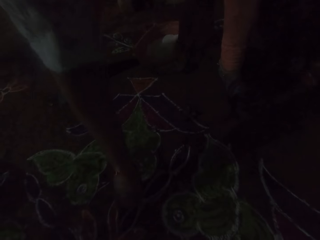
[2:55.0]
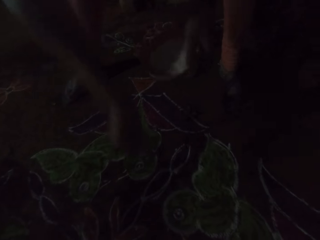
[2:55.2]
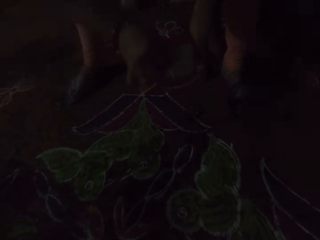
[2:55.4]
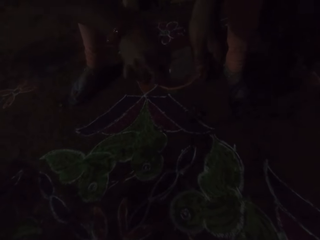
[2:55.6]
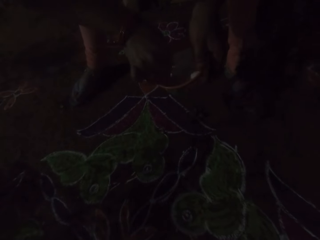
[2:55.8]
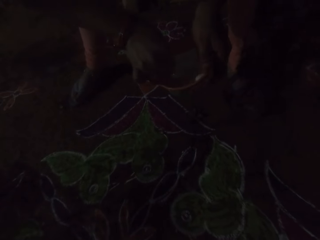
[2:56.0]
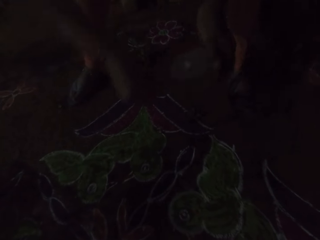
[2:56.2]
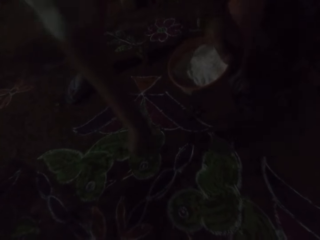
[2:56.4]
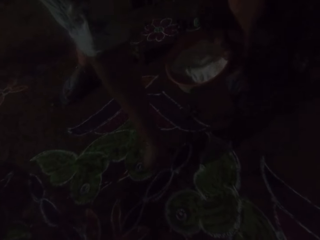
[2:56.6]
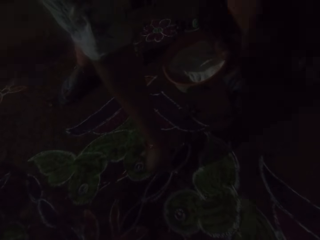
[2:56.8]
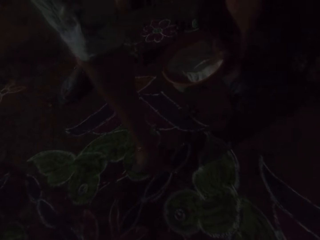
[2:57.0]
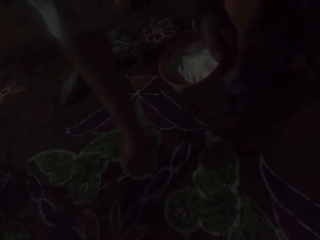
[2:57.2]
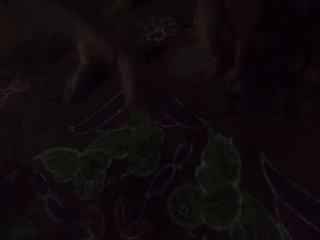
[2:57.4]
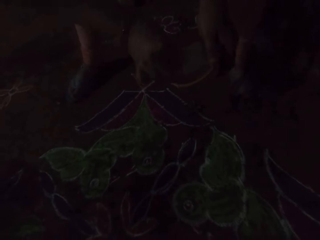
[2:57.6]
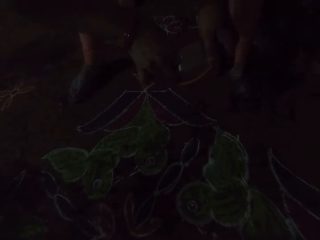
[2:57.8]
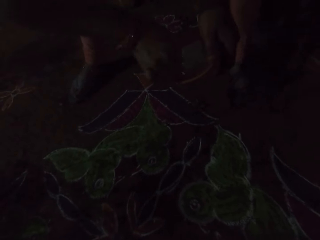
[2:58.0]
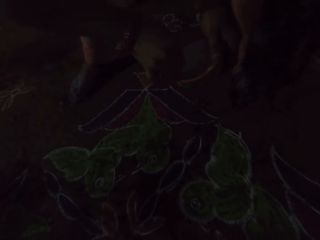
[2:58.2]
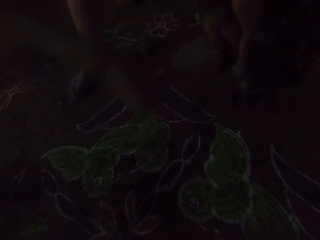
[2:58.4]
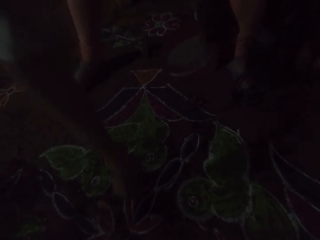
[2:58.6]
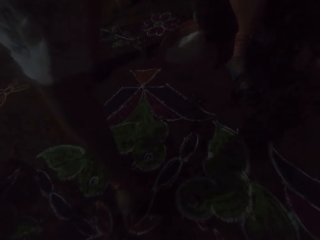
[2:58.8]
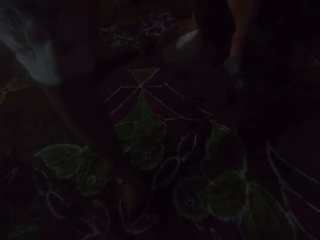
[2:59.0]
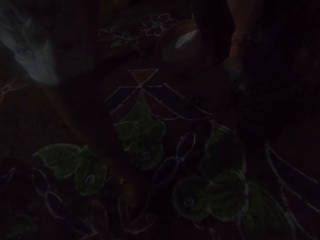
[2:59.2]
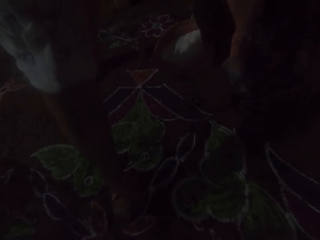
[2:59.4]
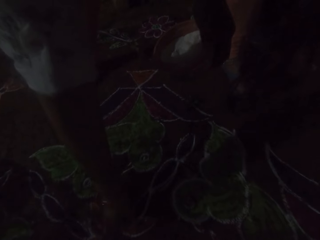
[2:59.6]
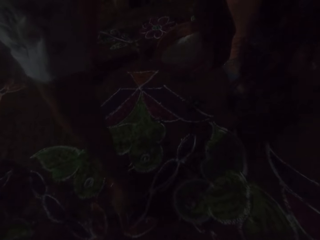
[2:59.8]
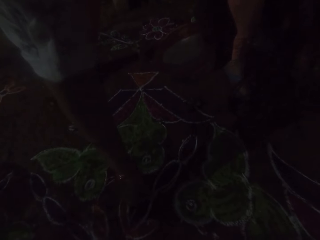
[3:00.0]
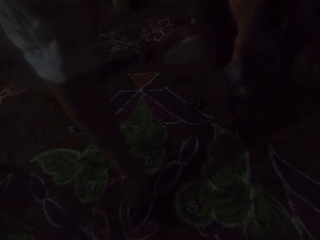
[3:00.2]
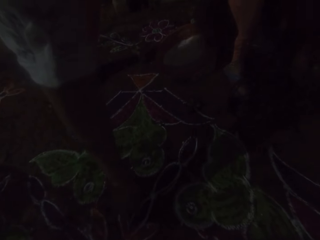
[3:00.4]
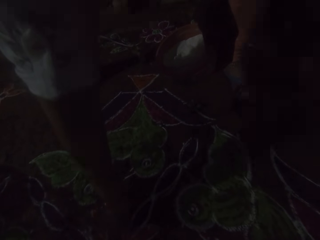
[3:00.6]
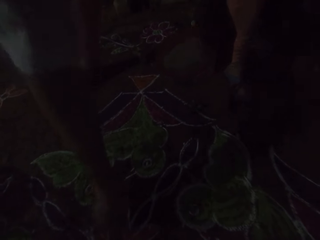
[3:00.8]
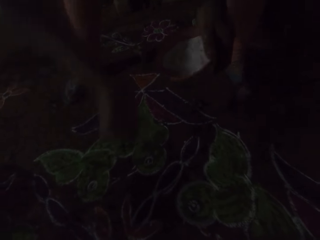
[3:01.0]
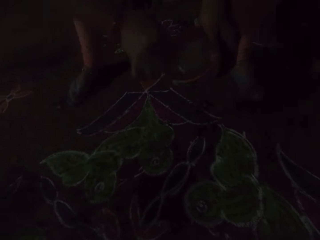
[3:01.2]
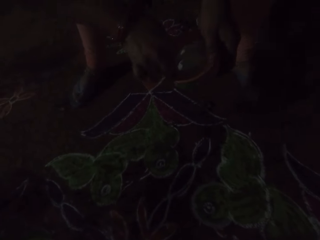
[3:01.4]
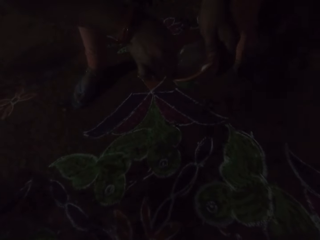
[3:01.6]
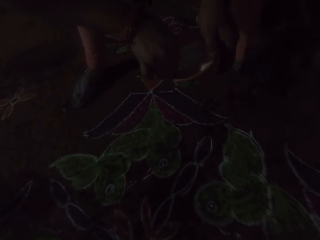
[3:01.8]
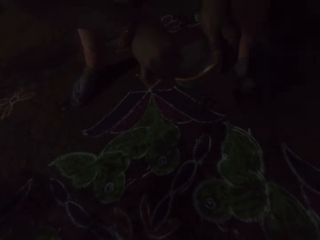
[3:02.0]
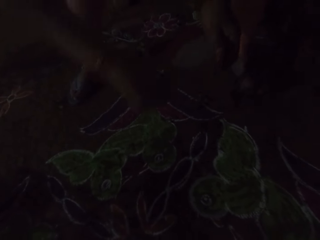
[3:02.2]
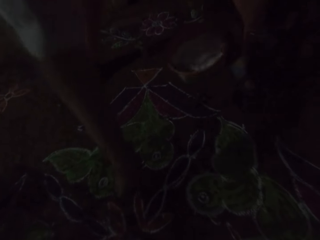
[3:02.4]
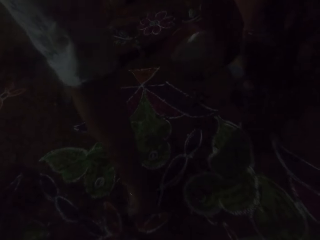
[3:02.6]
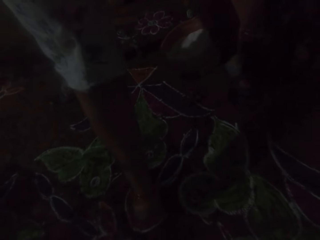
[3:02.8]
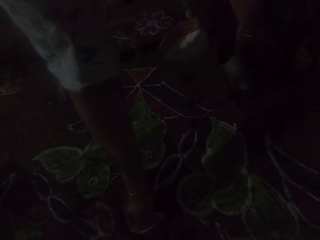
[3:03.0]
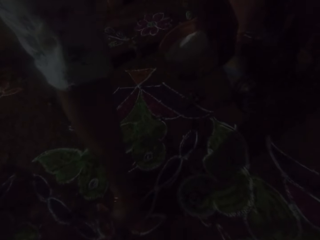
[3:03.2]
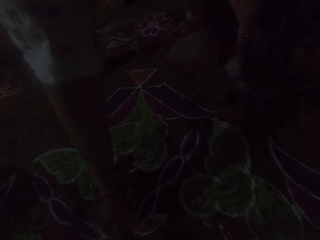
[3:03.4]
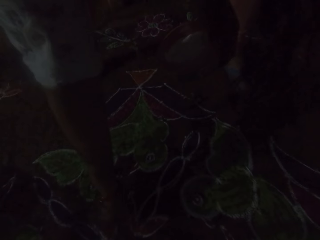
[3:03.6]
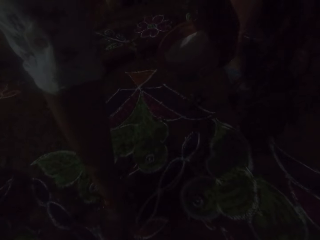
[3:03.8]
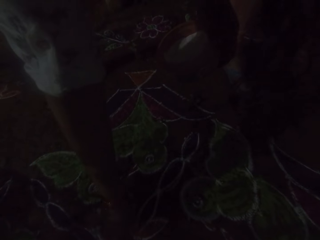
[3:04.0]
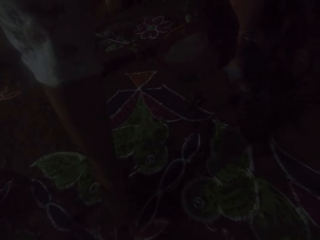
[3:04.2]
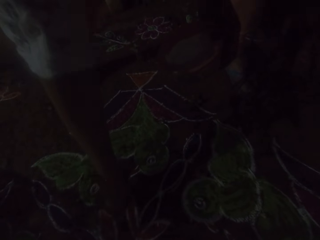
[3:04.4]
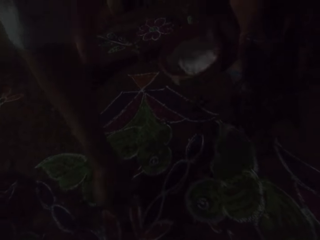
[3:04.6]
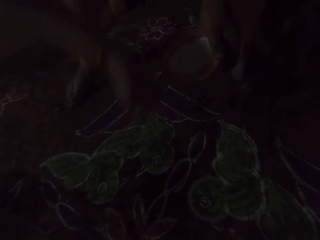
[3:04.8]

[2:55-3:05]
The camera wearer takes some Rangoli powder from the plate of Rangoli powder in her left hand with her right hand. She decorates the floor with the Rangoli powder in her right hand. She takes some Rangoli powder from the plate of Rangoli powder in her left hand with her right hand. She decorates the floor with the Rangoli powder in her right hand. She takes some Rangoli powder from the plate of Rangoli powder in her left hand with her right hand. She decorates the floor with the Rangoli powder in her right hand.

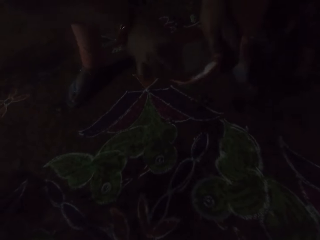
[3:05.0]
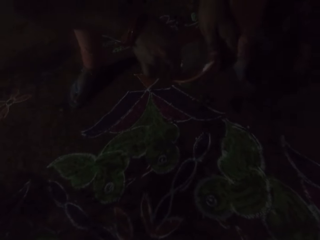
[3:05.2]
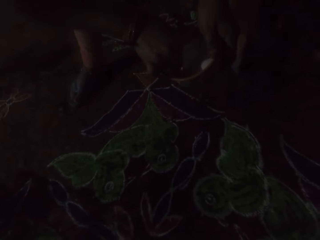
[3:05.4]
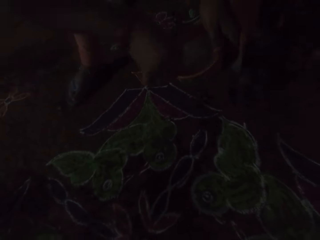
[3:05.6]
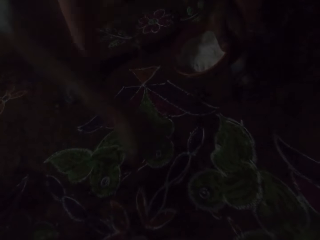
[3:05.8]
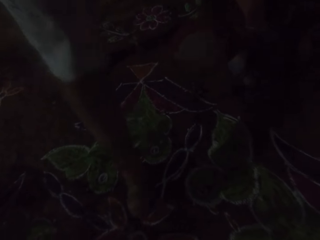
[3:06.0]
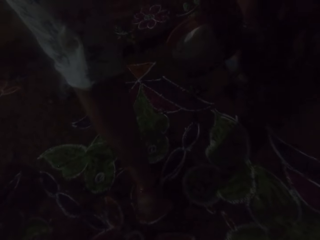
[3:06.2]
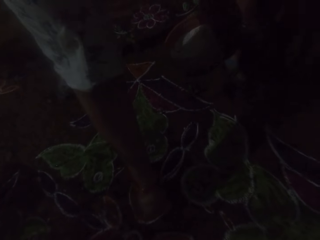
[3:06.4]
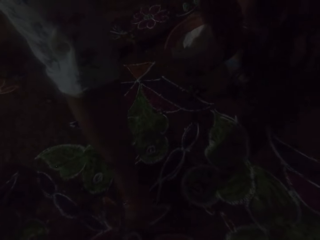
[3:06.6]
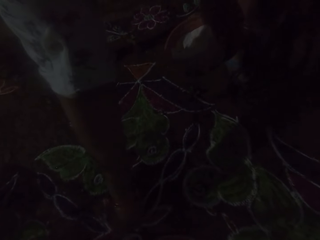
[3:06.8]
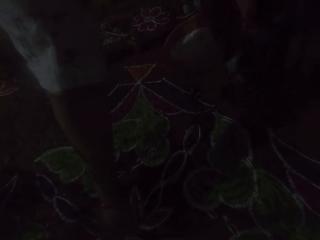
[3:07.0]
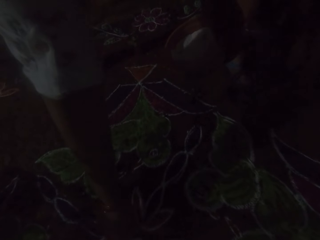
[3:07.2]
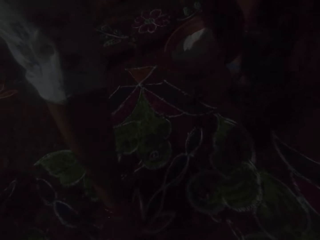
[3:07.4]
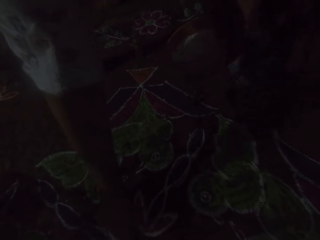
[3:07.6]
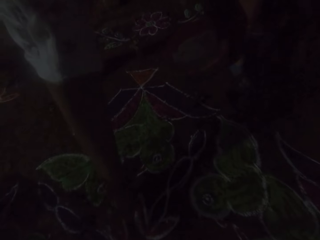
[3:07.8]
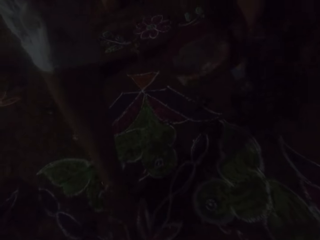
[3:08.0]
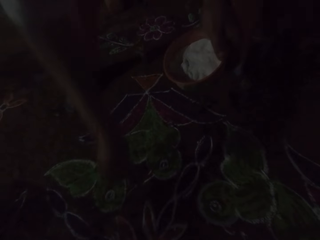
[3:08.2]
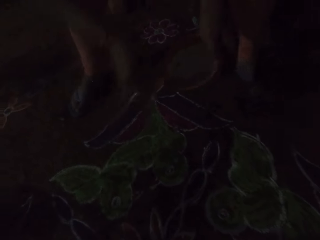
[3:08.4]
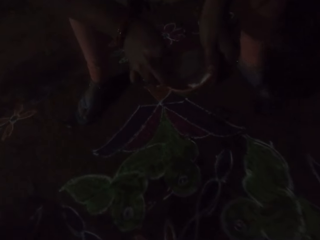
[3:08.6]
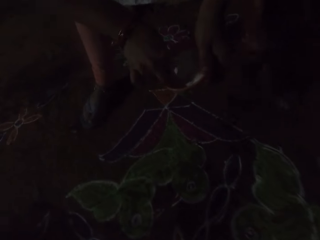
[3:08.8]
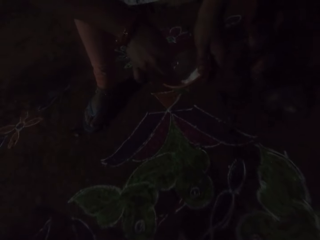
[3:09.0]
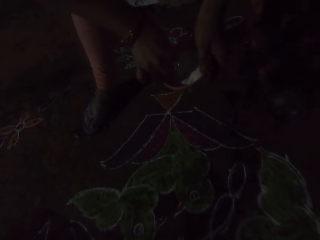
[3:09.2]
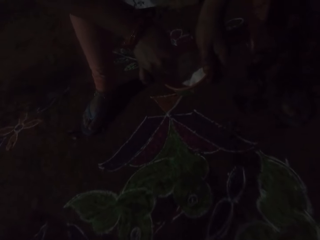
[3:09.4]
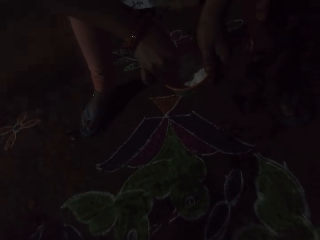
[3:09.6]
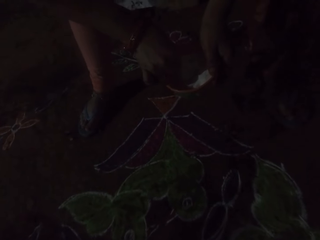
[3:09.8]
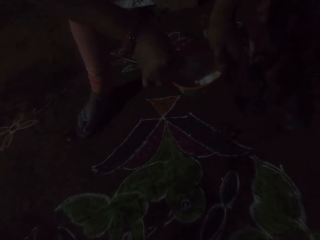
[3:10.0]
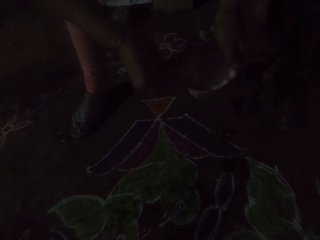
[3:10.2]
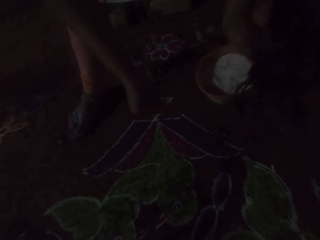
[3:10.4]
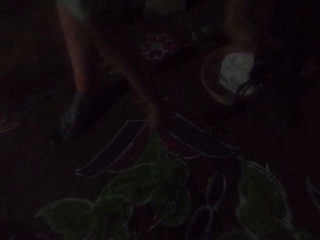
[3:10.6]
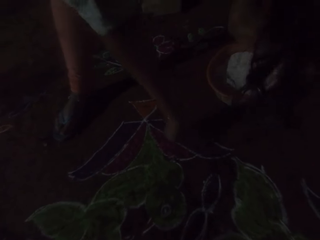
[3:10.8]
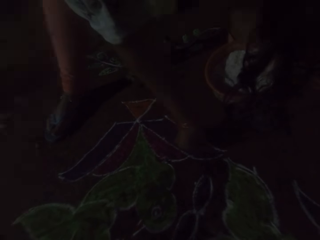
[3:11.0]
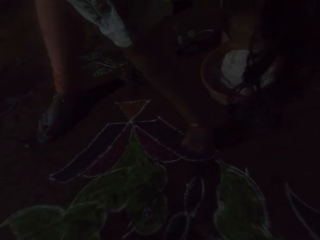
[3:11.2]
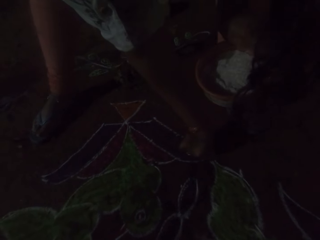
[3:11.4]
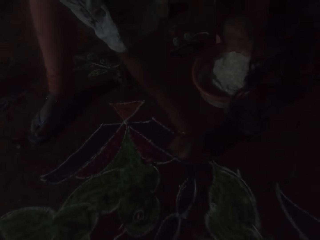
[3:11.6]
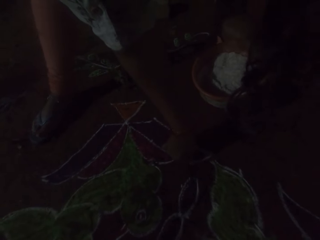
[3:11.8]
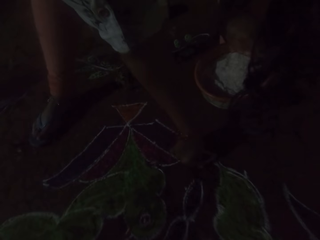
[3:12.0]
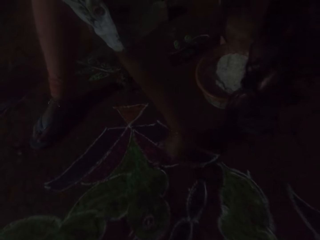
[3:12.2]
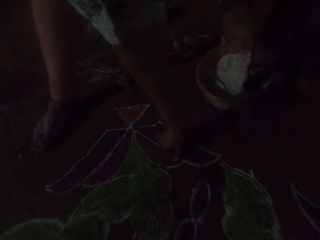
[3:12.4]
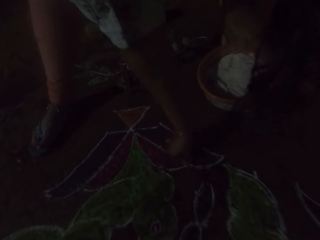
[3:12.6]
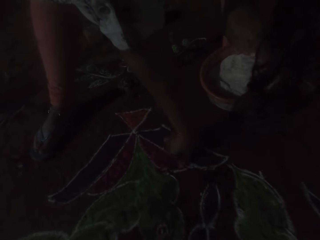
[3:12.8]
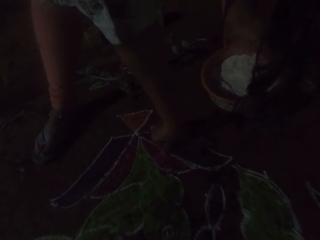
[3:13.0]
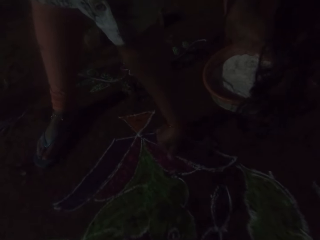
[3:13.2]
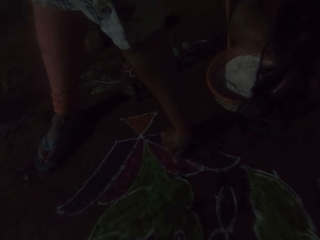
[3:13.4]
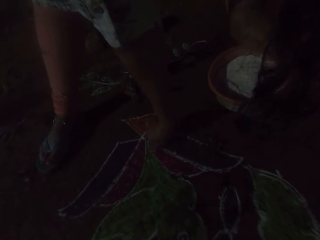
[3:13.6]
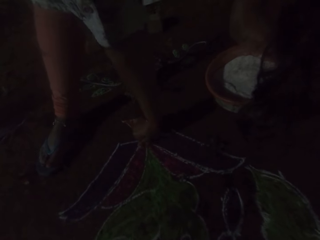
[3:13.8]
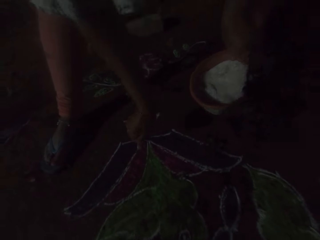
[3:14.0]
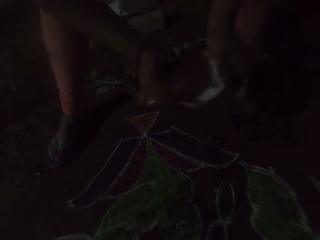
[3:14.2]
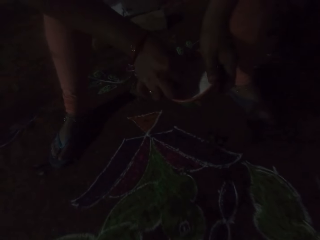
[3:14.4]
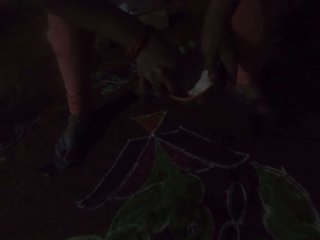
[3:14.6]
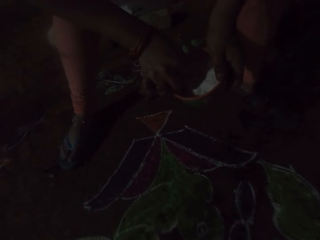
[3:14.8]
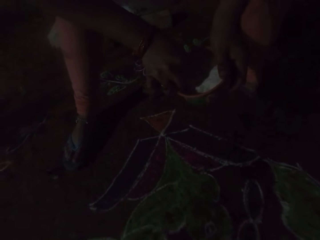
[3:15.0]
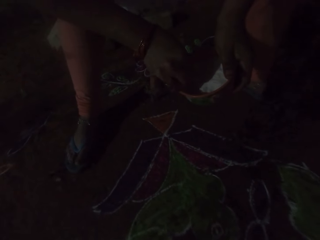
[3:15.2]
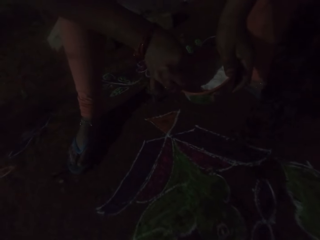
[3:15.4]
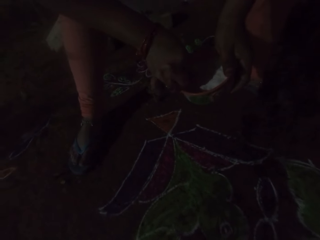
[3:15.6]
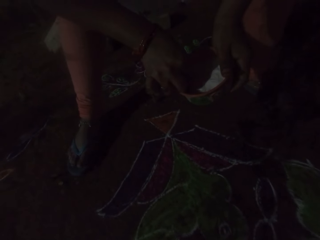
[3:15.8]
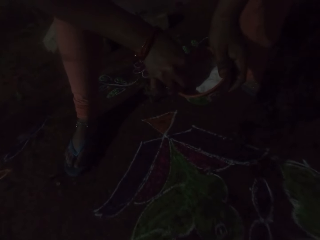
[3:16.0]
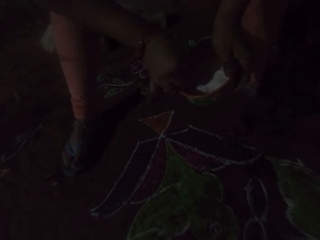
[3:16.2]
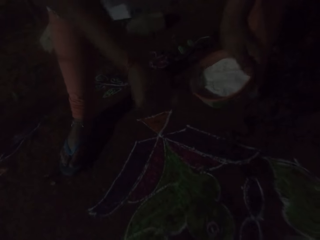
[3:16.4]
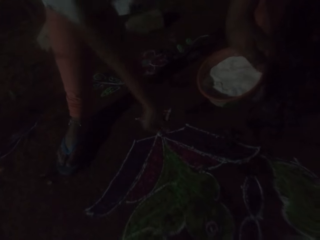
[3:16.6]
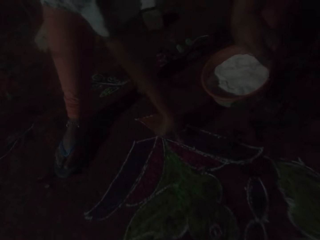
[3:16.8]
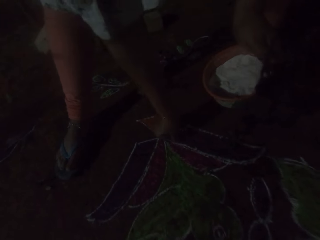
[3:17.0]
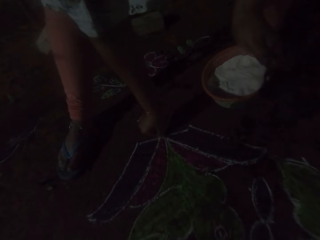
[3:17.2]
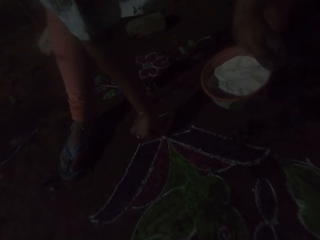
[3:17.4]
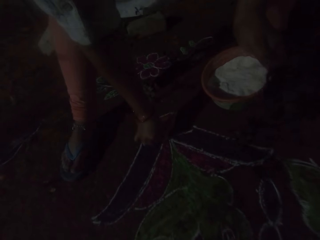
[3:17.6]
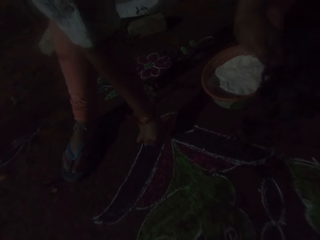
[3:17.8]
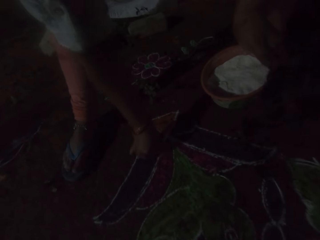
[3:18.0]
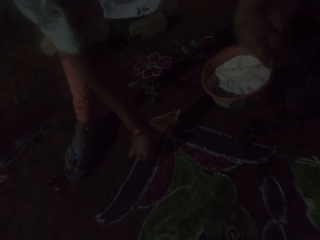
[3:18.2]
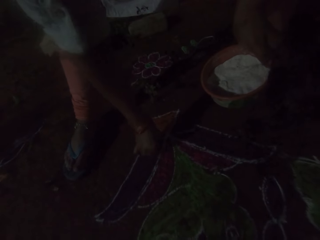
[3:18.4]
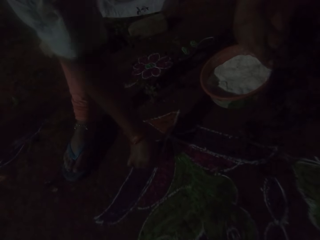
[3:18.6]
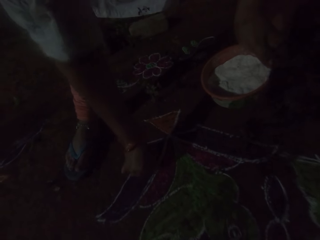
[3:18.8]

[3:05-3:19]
The camera wearer takes some Rangoli powder from the plate of Rangoli powder in her left hand with her right hand. She decorates the floor with the Rangoli powder in her right hand. She takes some Rangoli powder from the plate of Rangoli powder in her left hand with her right hand. She decorates the floor with the Rangoli powder in her right hand. She takes some Rangoli powder from the plate of Rangoli powder in her left hand with her right hand. She decorates the floor with the Rangoli powder in her right hand.
